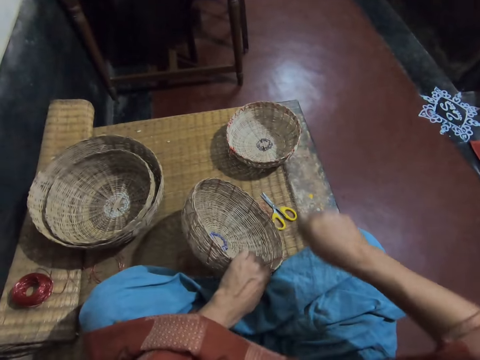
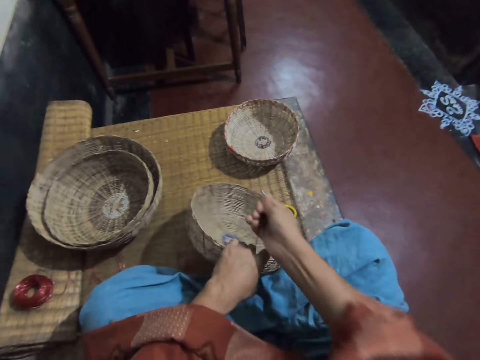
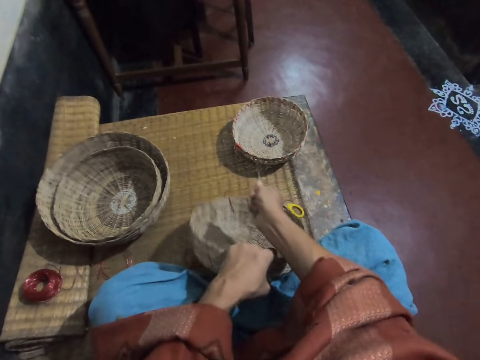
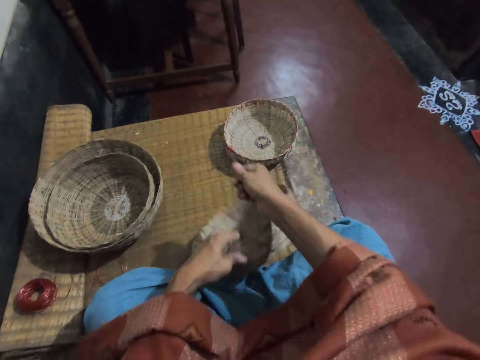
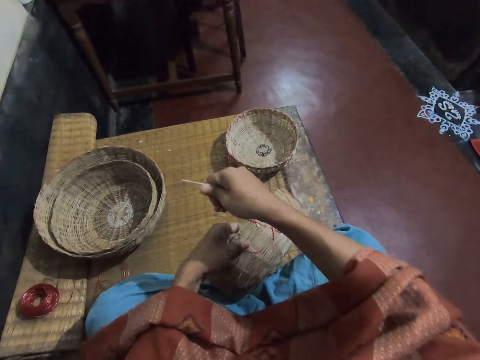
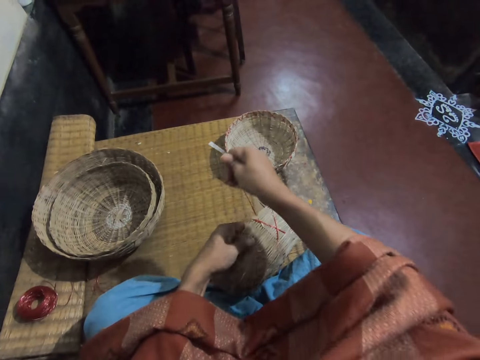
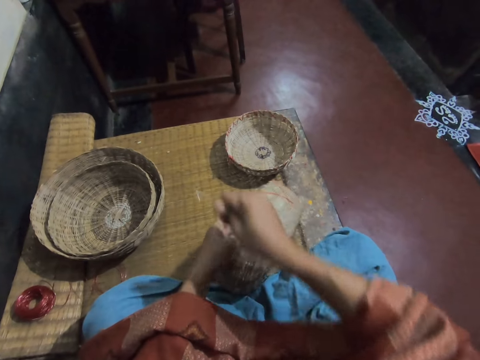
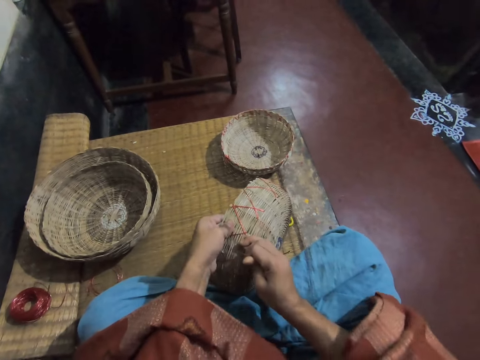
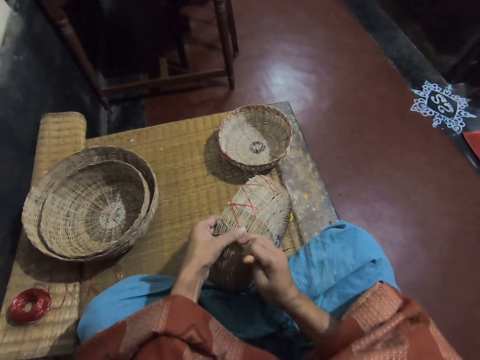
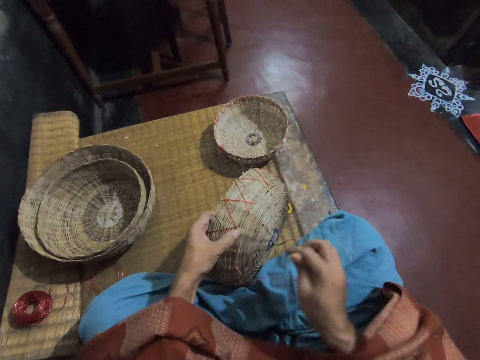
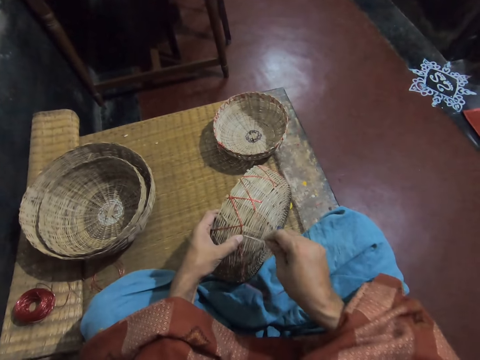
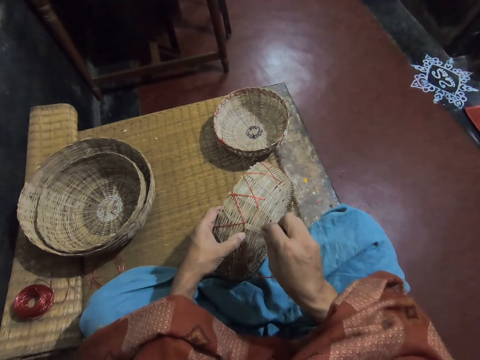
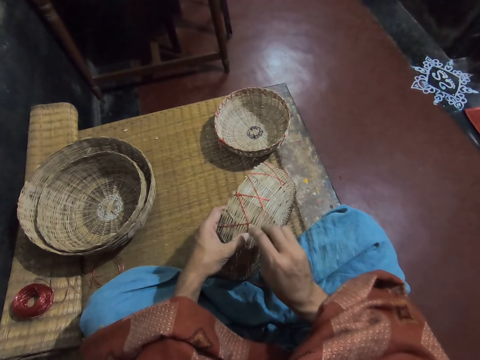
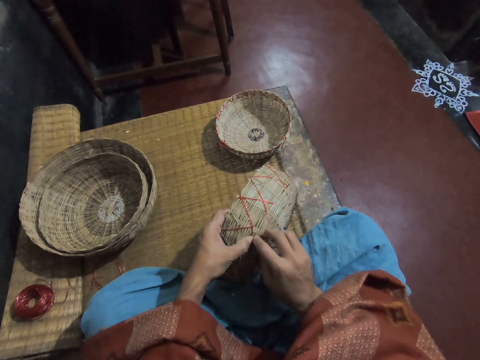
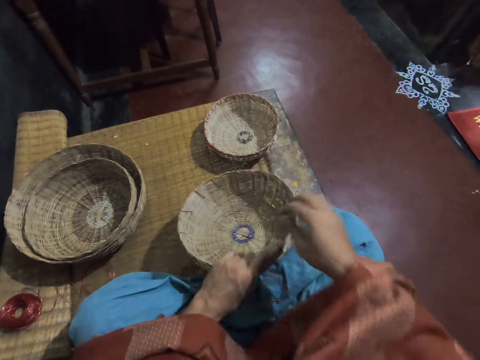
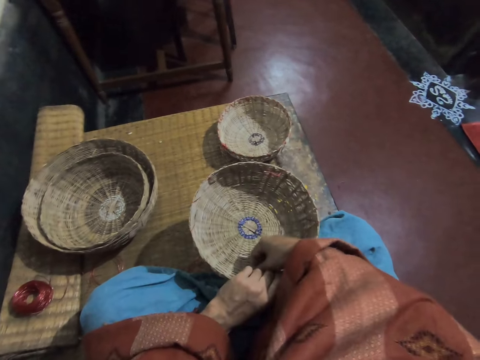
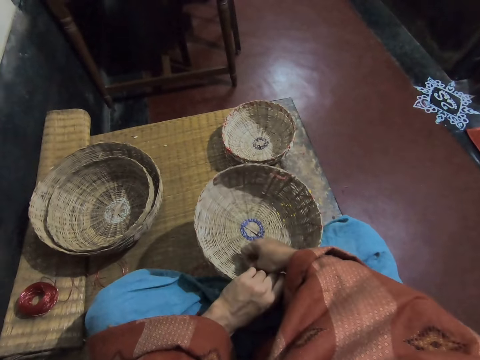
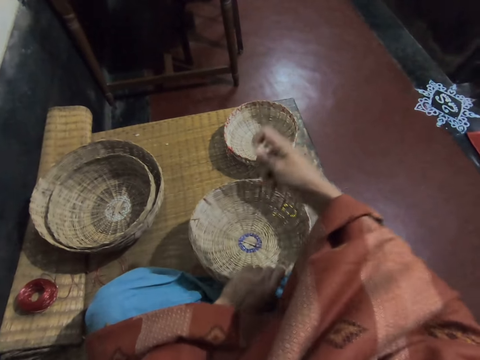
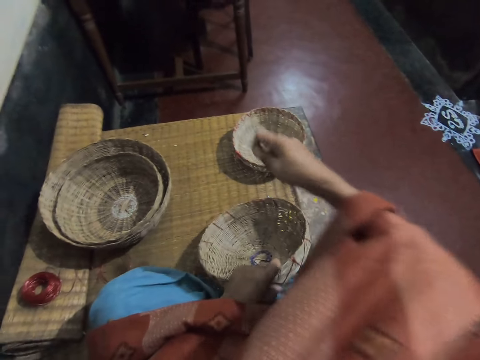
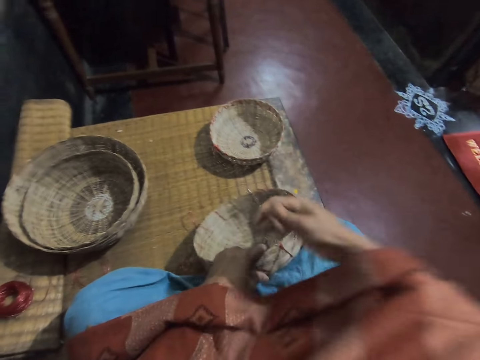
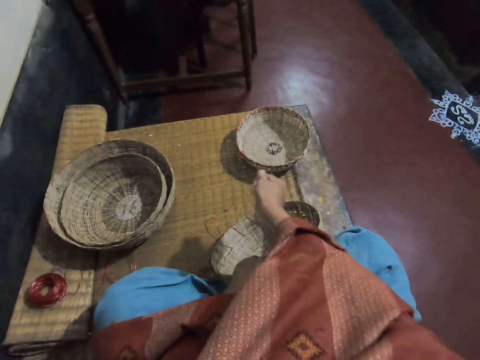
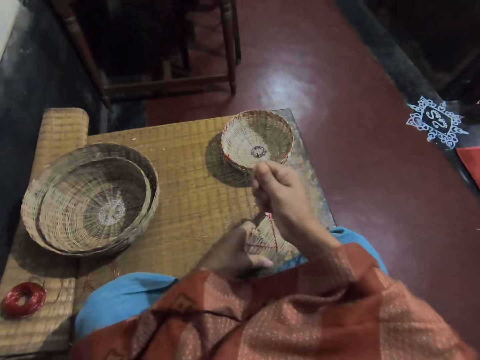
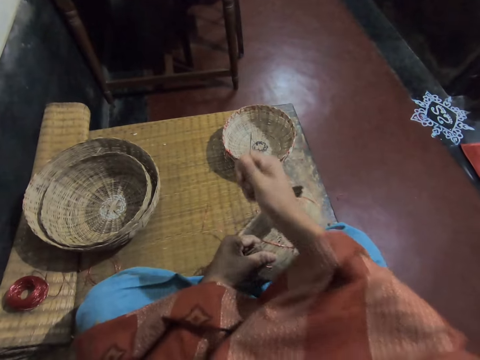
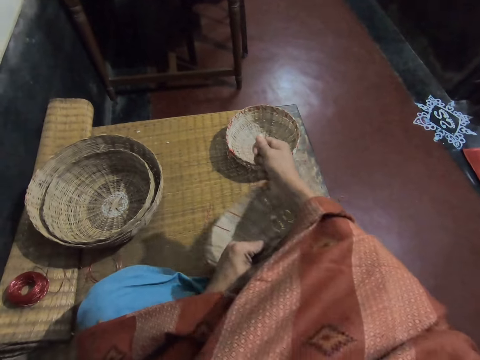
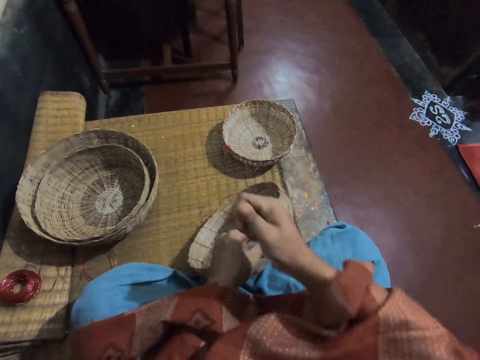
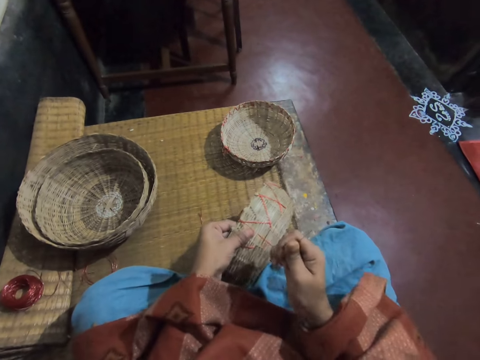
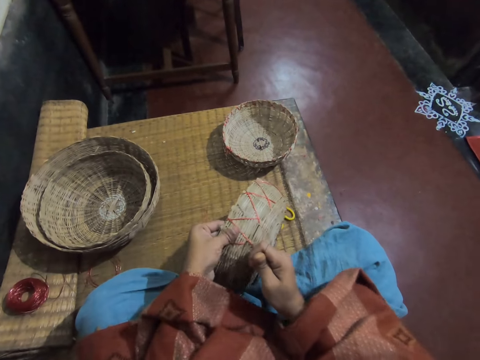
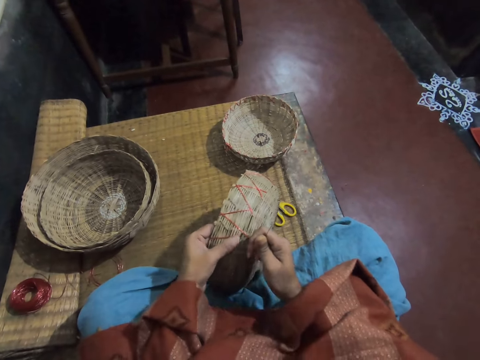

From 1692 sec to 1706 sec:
The camera wearer adjusts a thread on the basket. They weave the basket. They turn the basket. They pick up a thread in the basket and pull the thread. They adjust the thread on the basket.

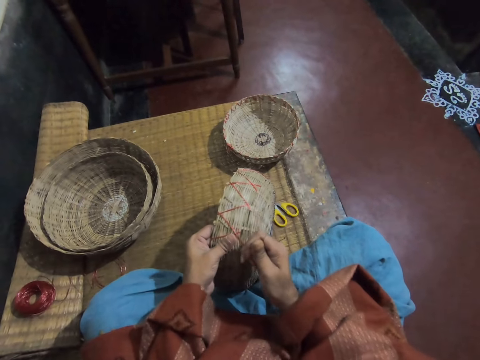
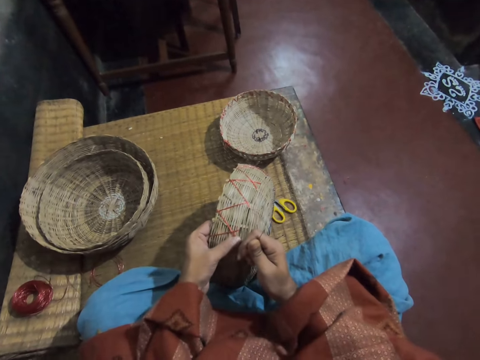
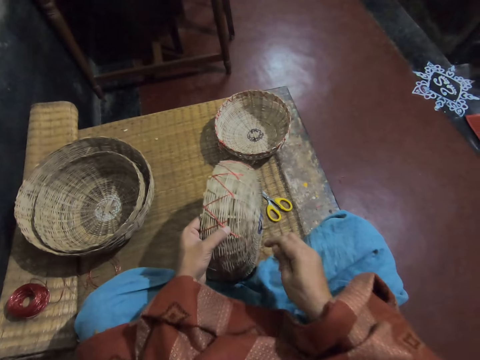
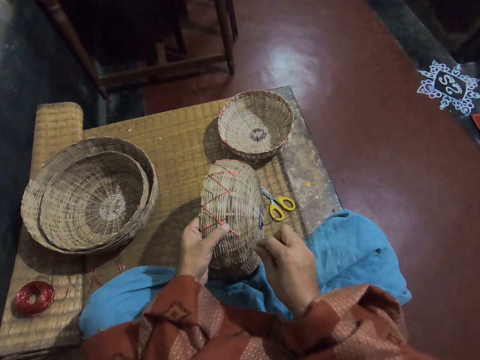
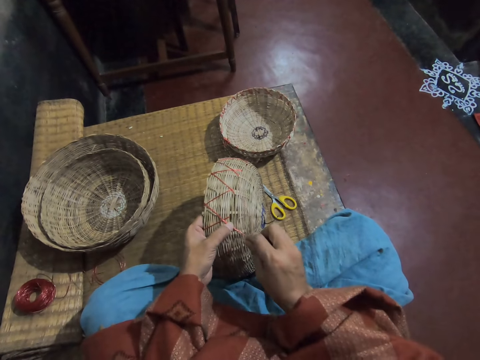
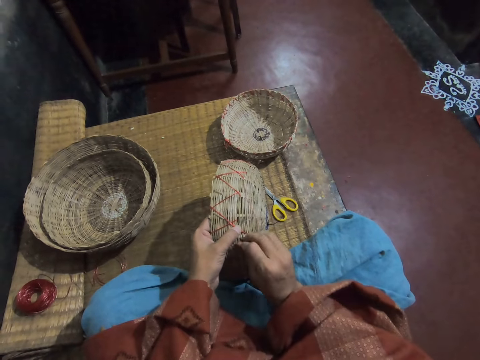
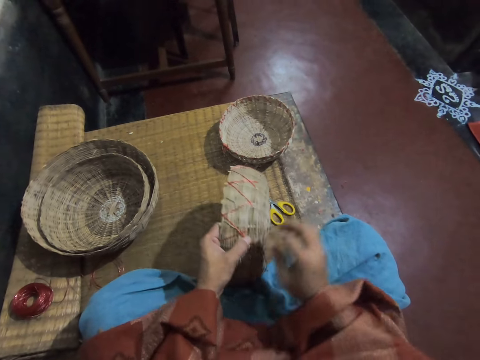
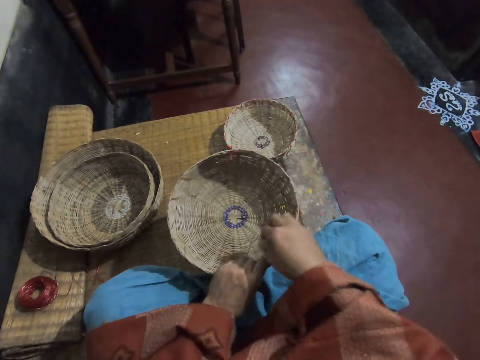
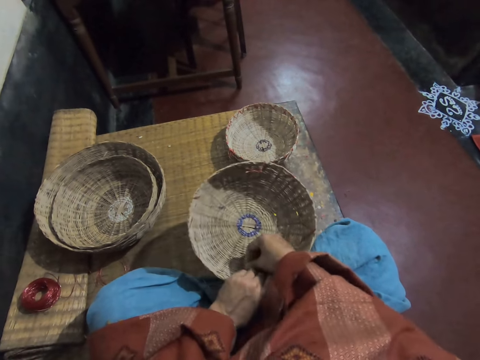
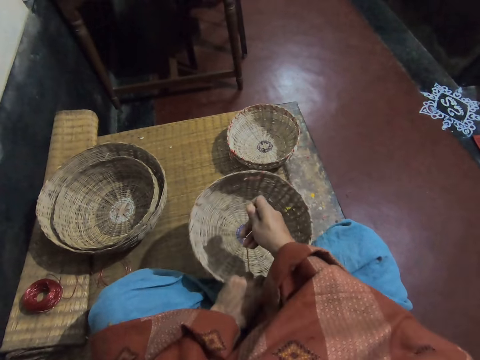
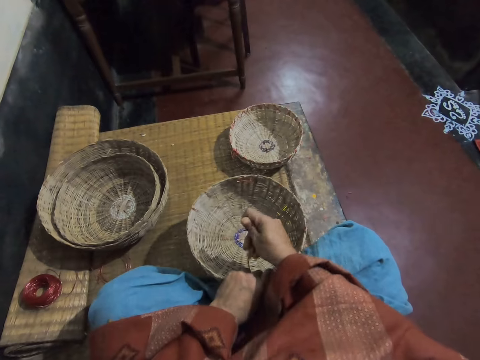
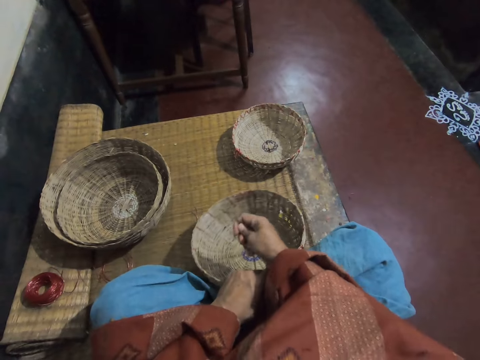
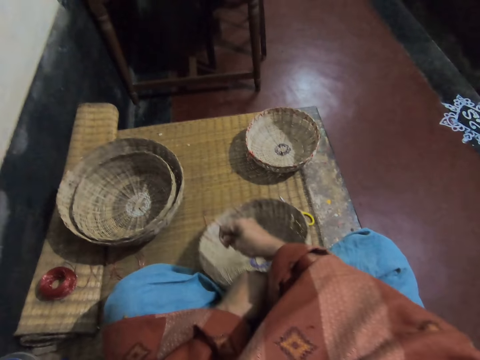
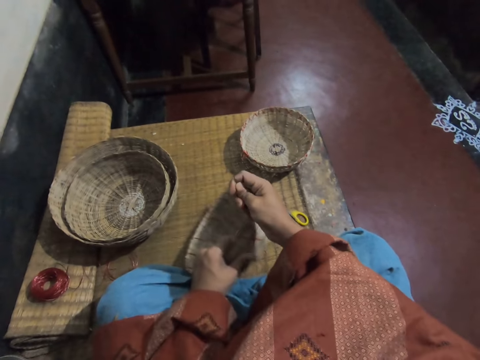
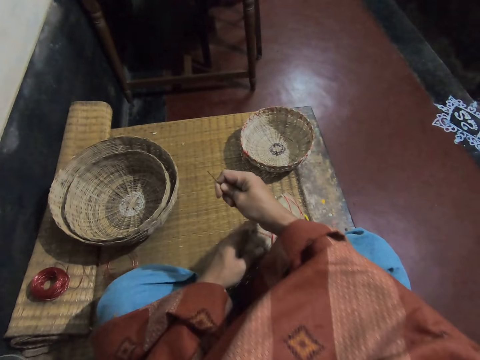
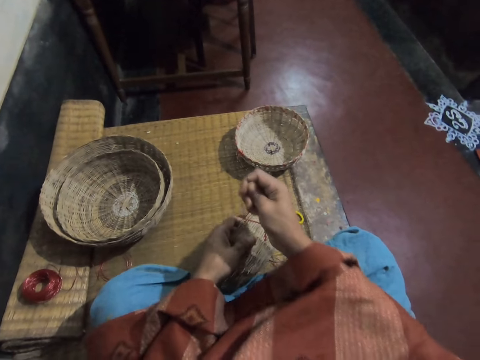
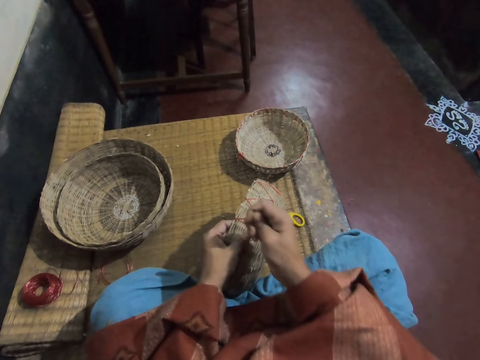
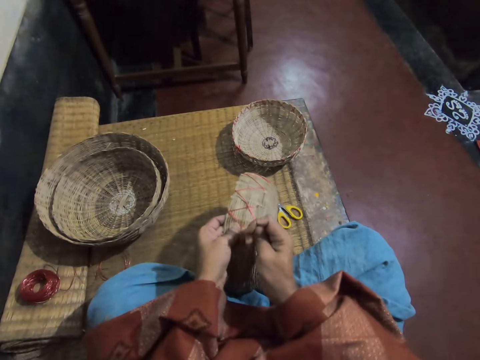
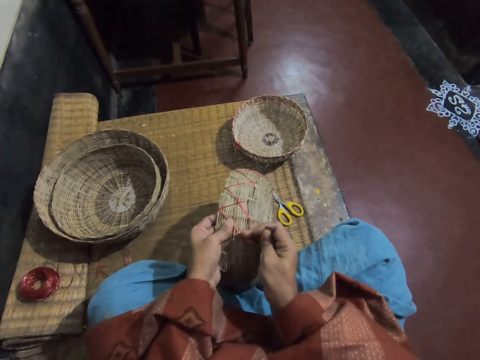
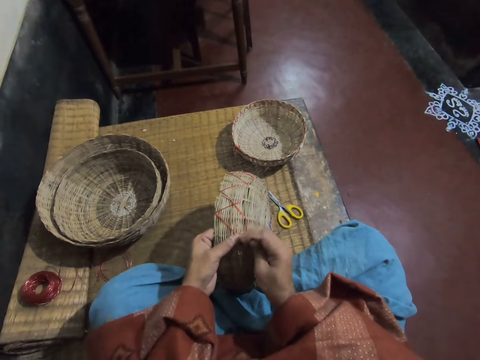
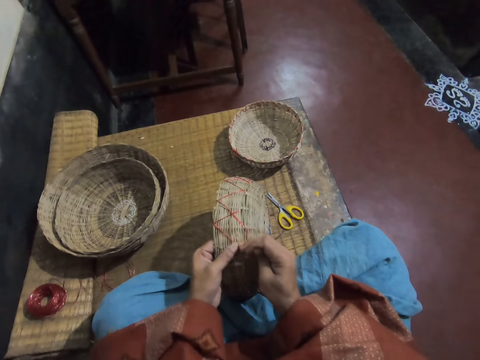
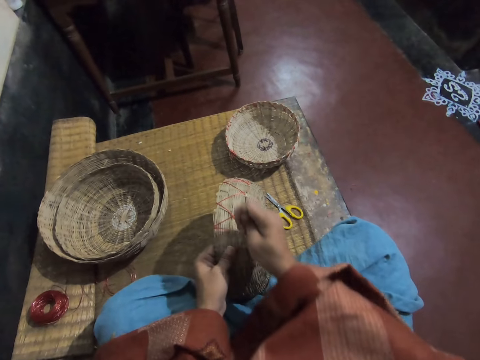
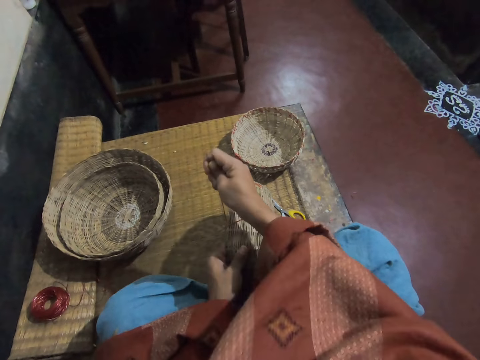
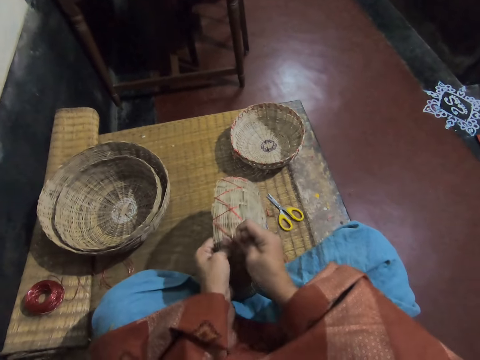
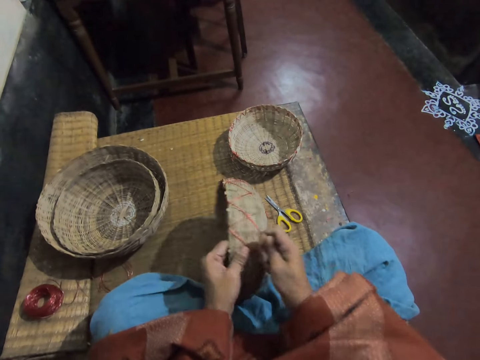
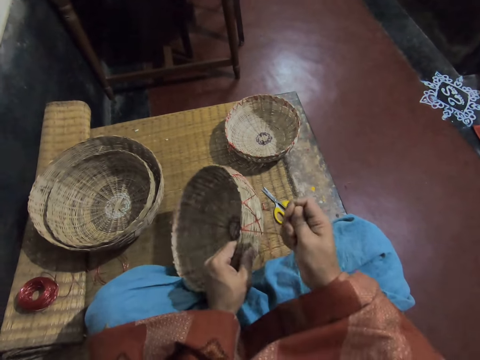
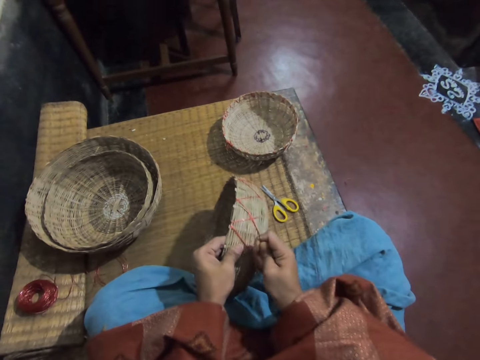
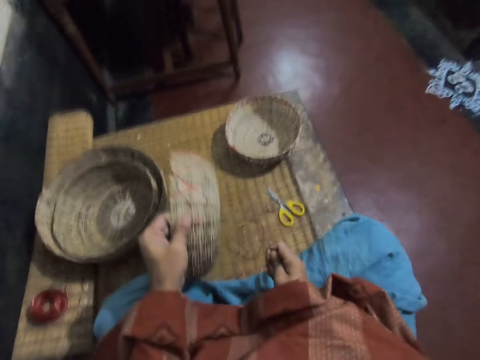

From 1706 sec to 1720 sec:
The camera wearer weaves a basket. They turn the basket. They pick up a thread in the basket and pull the thread. They adjust the thread on the basket.
